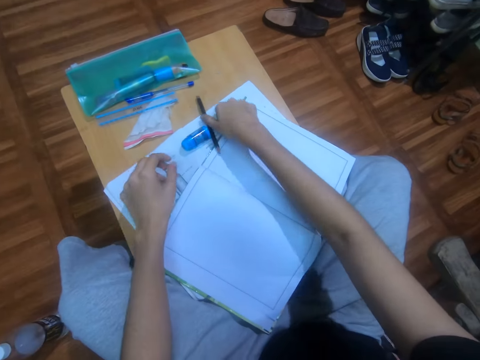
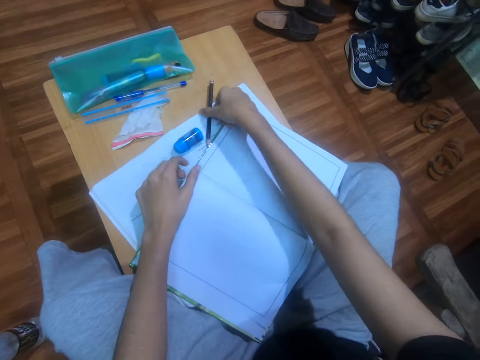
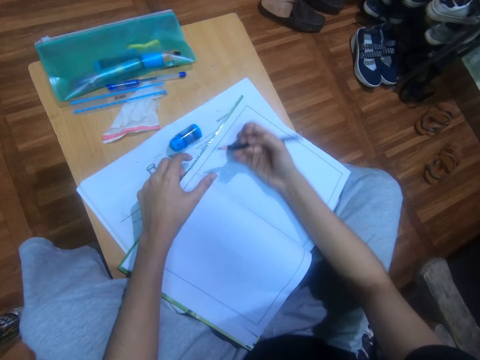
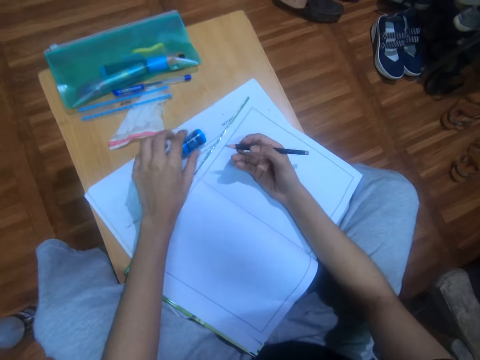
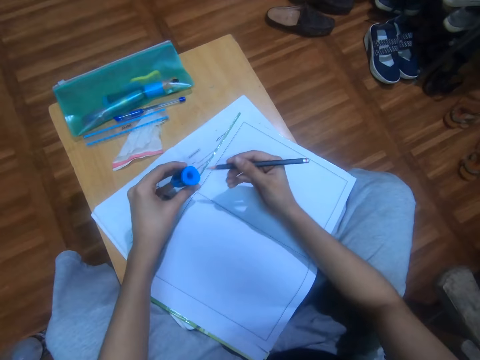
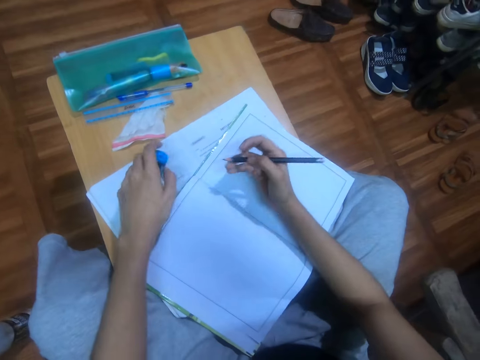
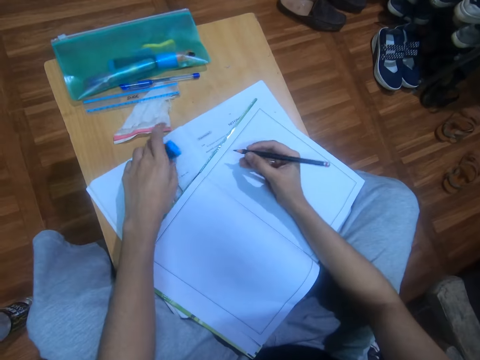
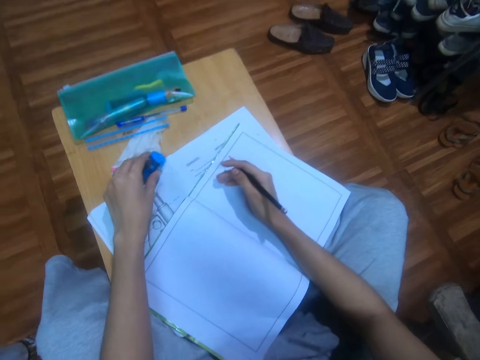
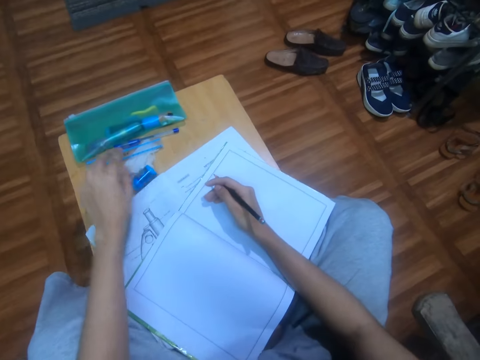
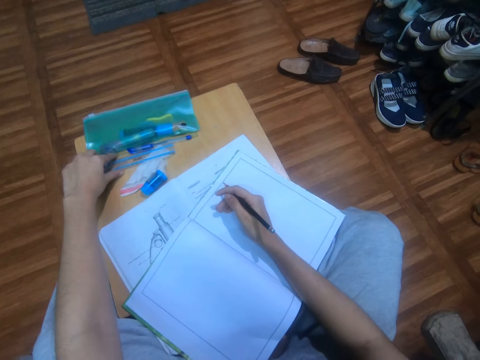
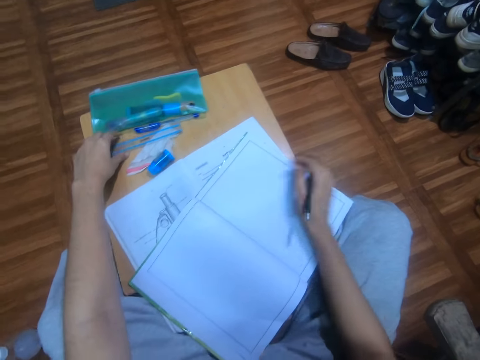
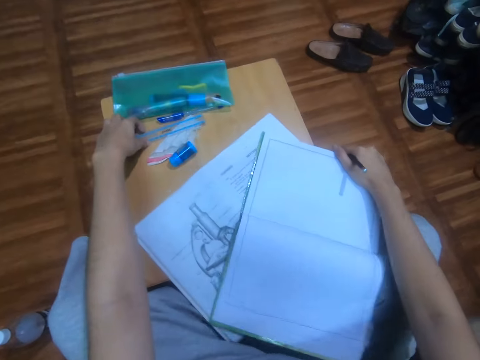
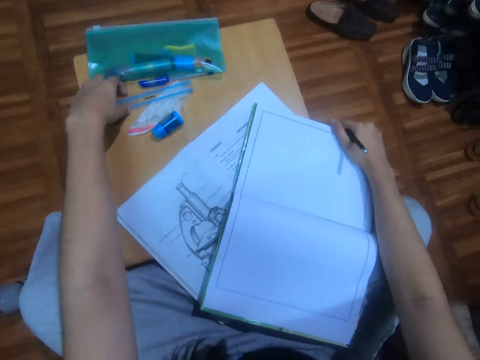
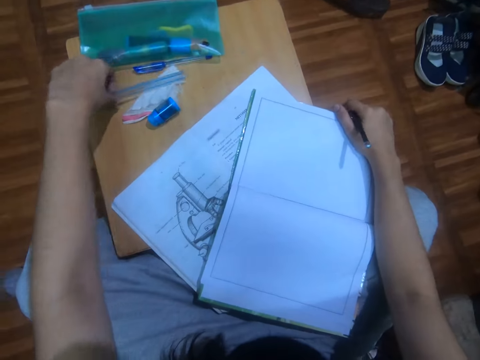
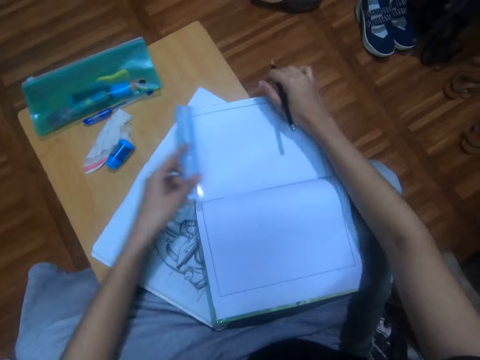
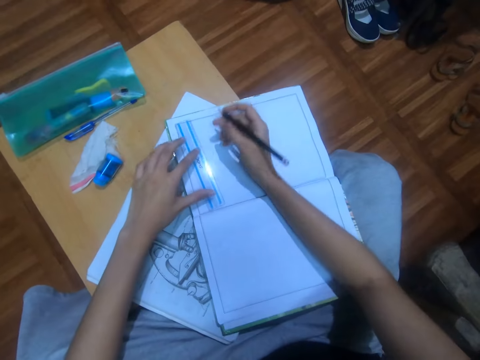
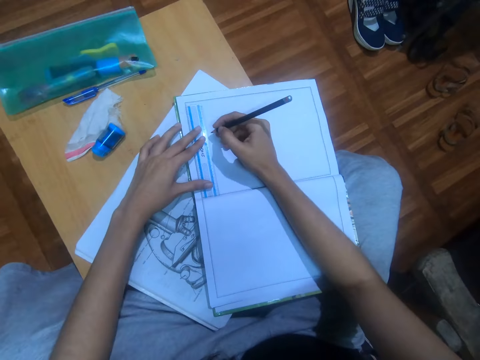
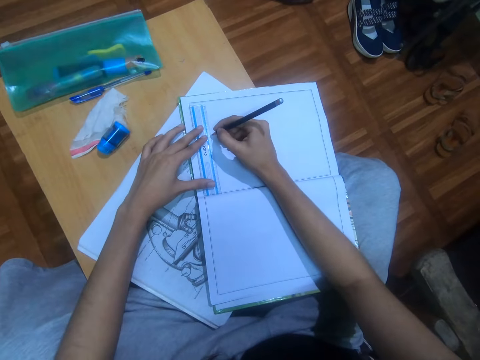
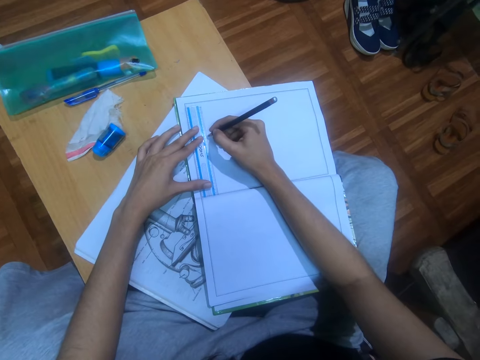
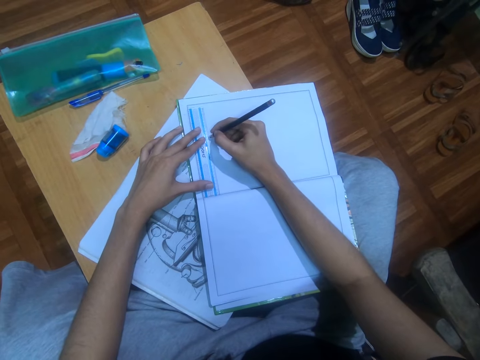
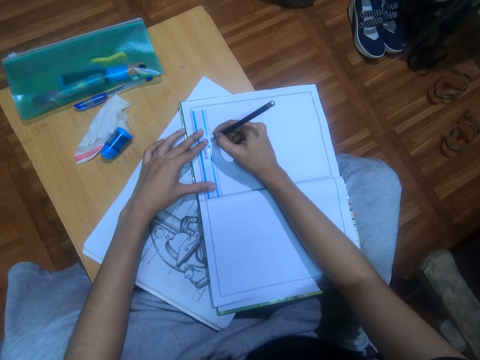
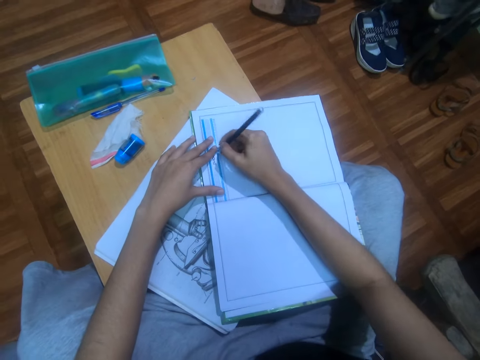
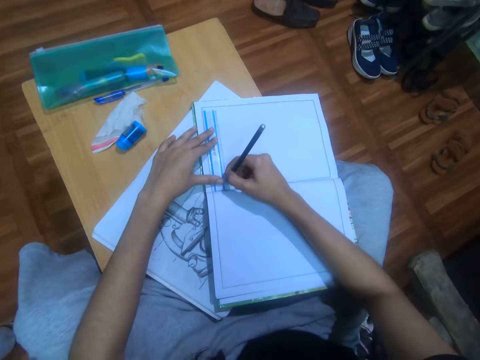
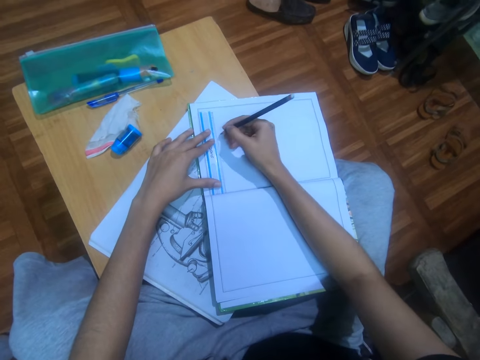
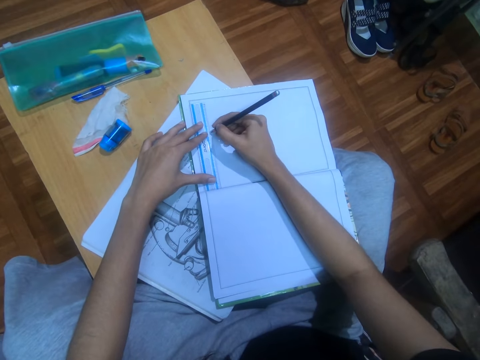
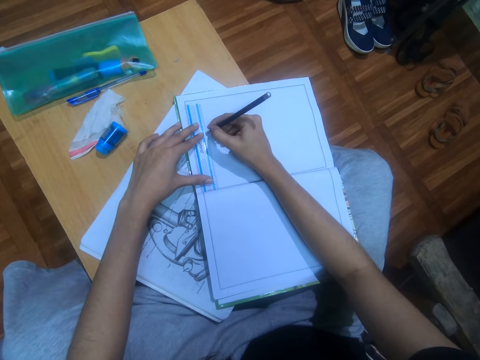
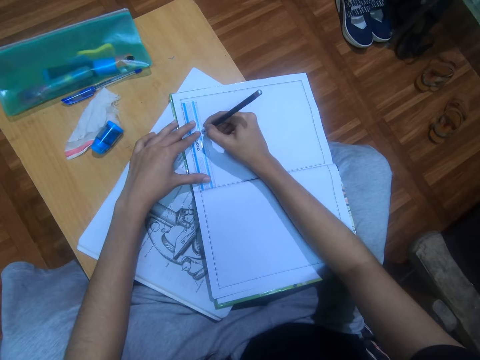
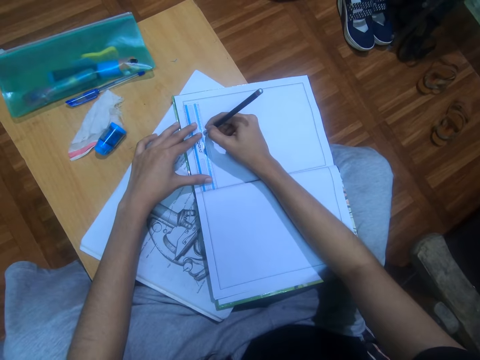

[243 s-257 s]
The camera wearer picks a pencil from the table. They pick a rubber from the table. They insert the pencil into the rubber. They place the rubber on the table. They hold the ruler. They turn the book. They pick the ruler. They place the ruler on the page. They hold the ruler with the left hand. They draw against the ruler on the page.

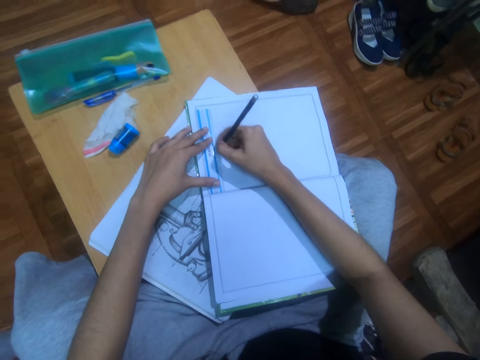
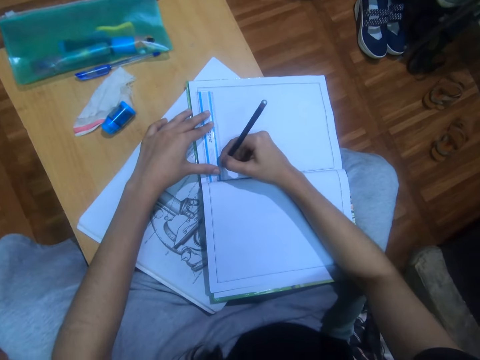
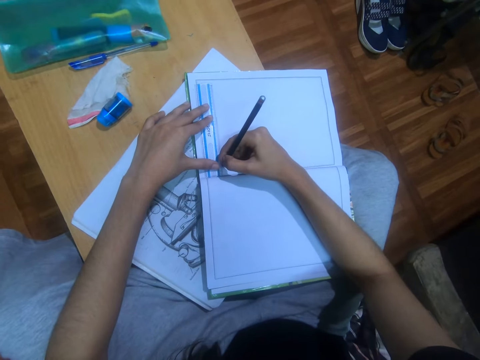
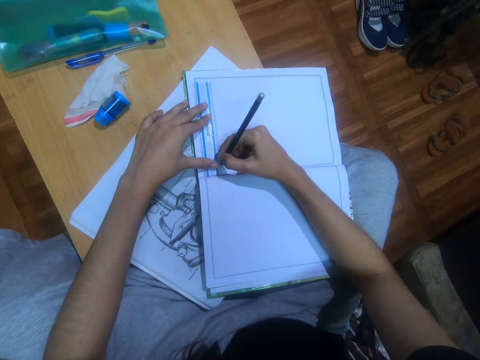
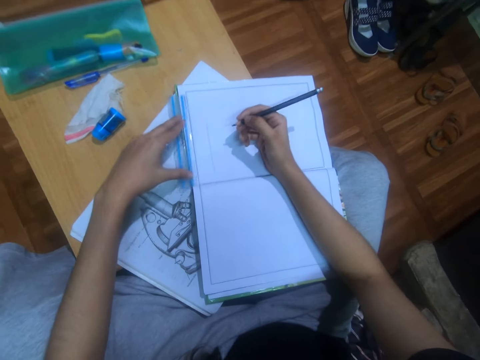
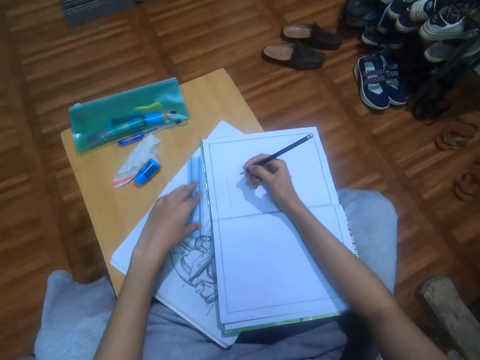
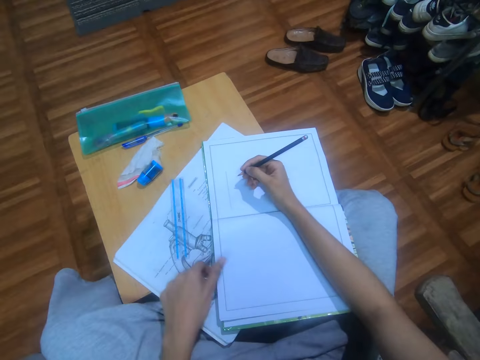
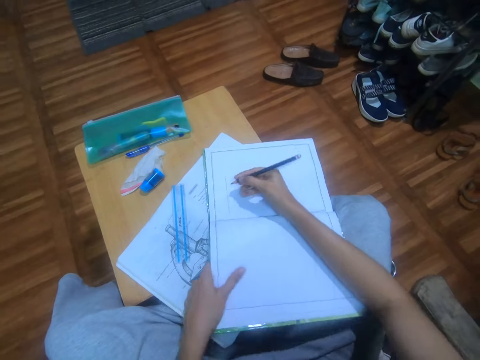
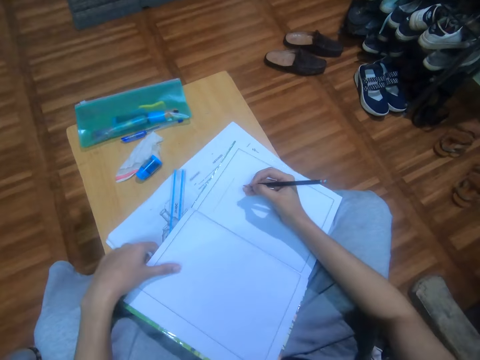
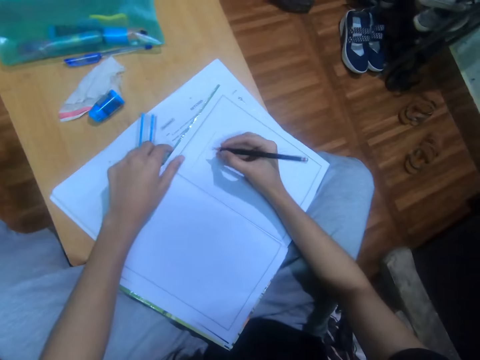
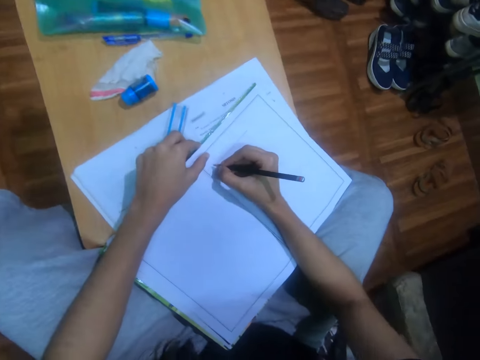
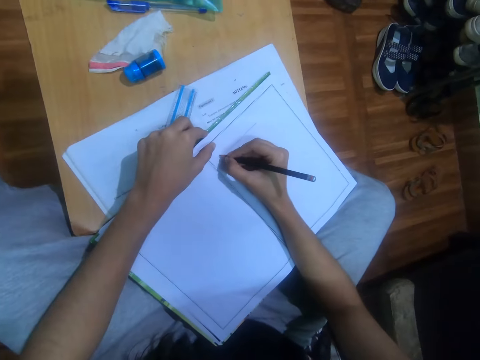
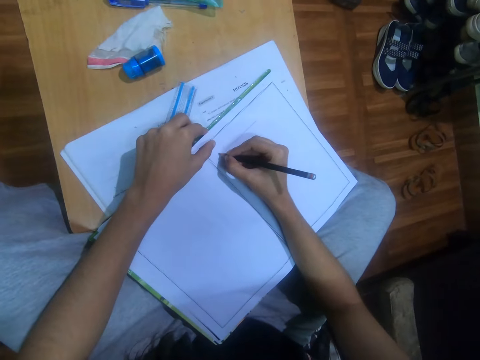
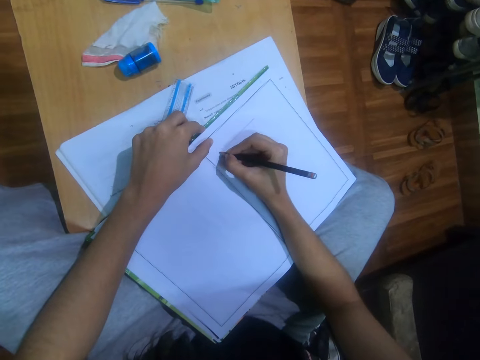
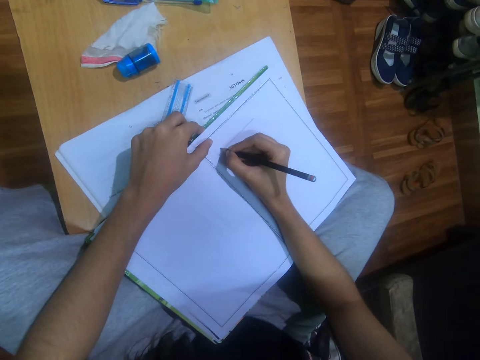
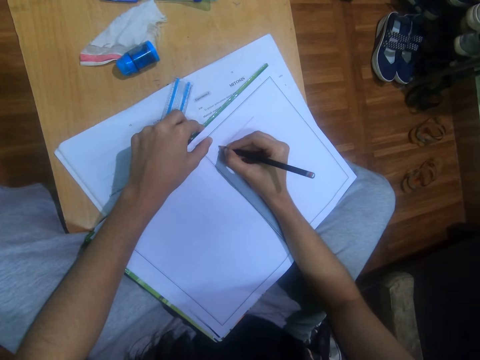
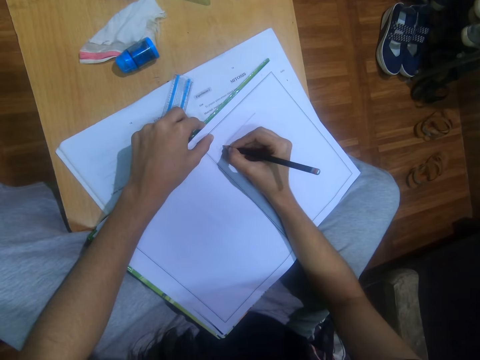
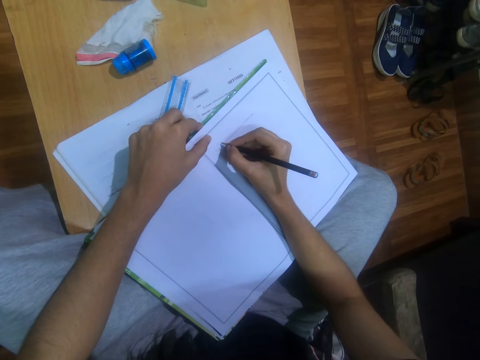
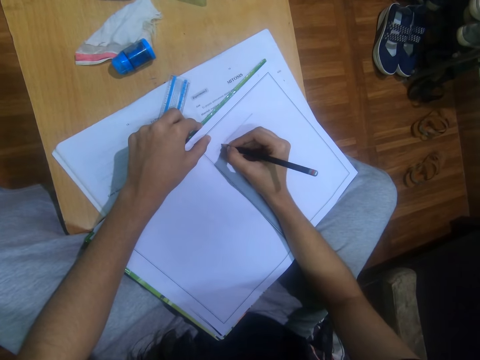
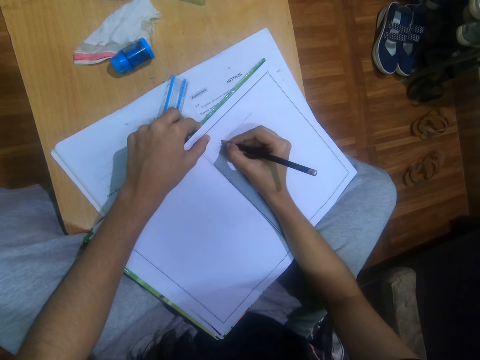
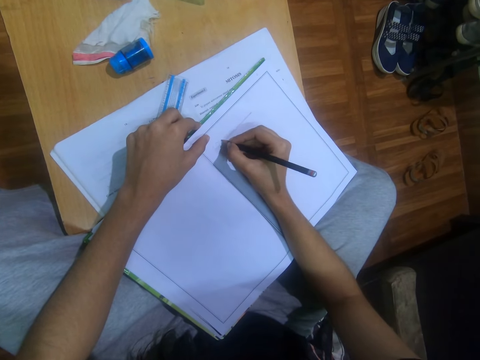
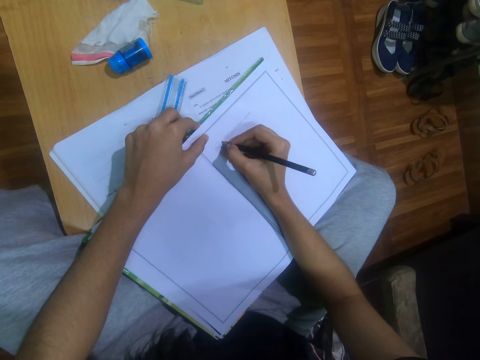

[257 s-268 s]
The camera wearer withdraws the ruler from the book. They turn up the book. They hold the book with the left hand. They write on the page with a pencil.

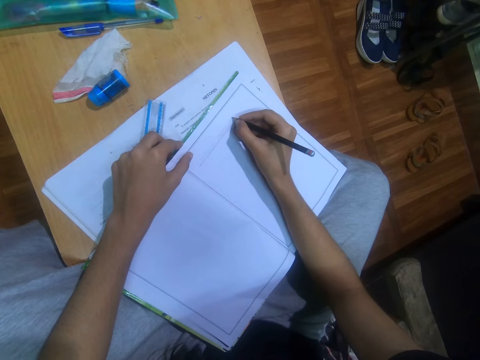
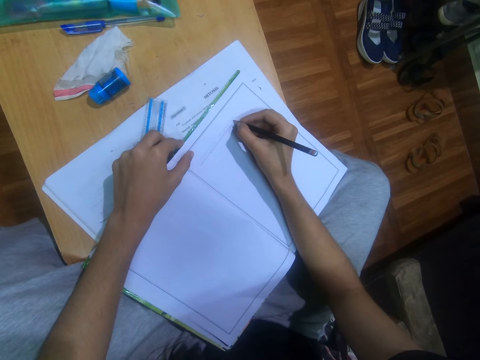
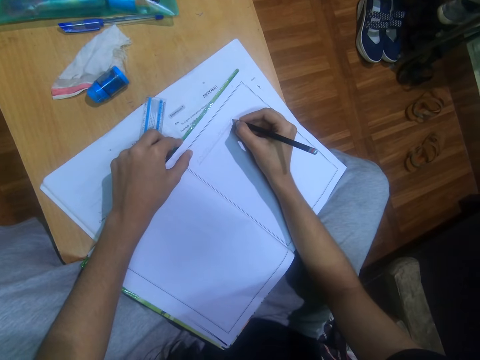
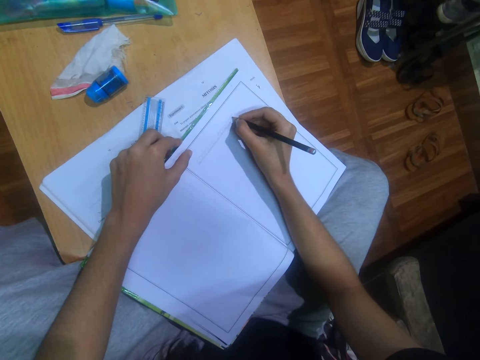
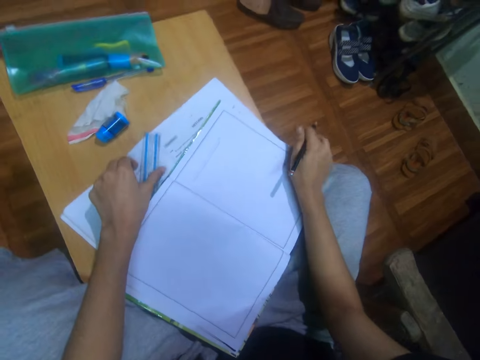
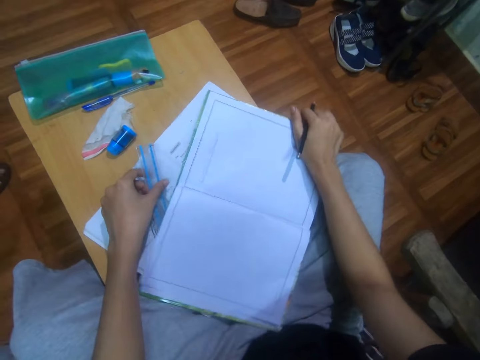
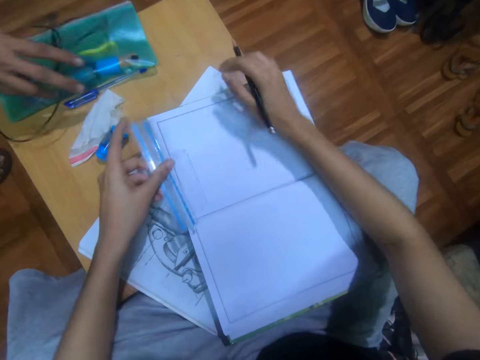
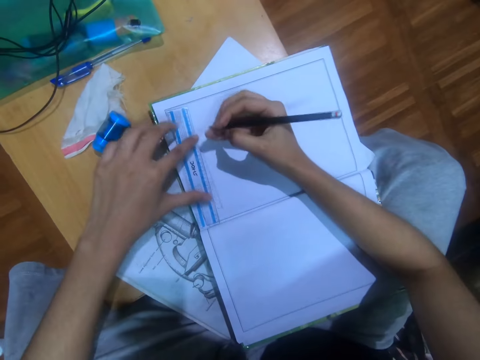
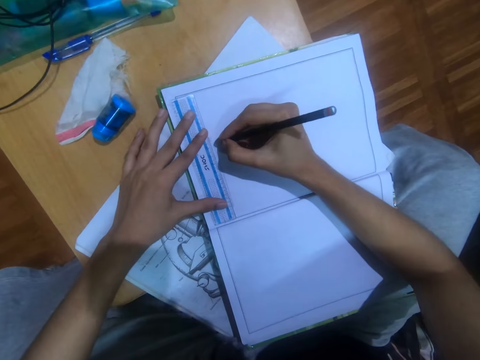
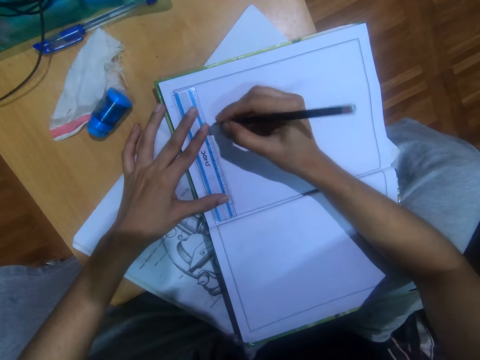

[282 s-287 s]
The camera wearer holds the book edge. They pick the ruler in the left hand. They turn the book. They draw a line on the book.
